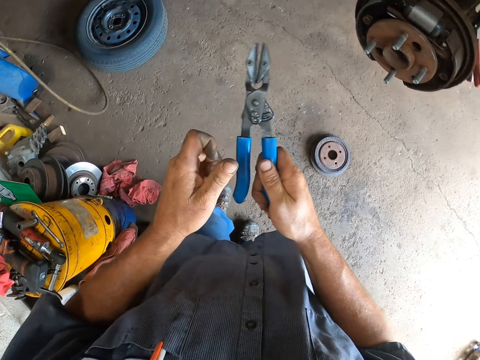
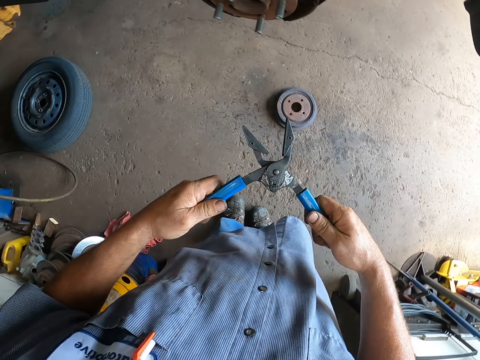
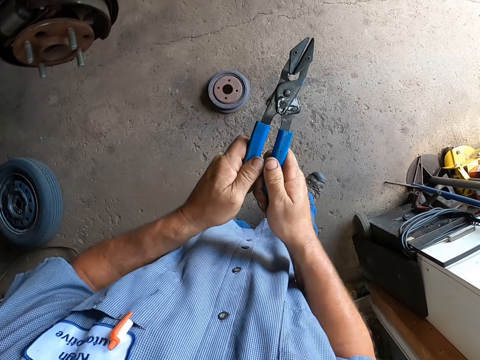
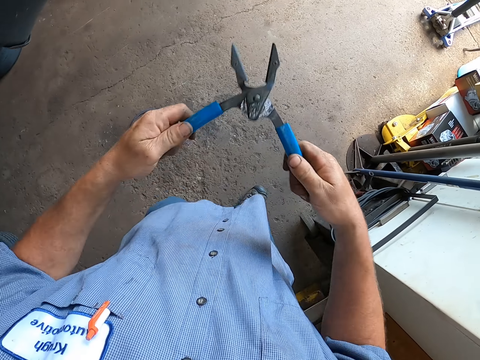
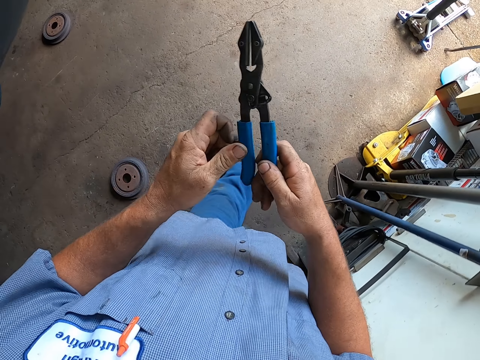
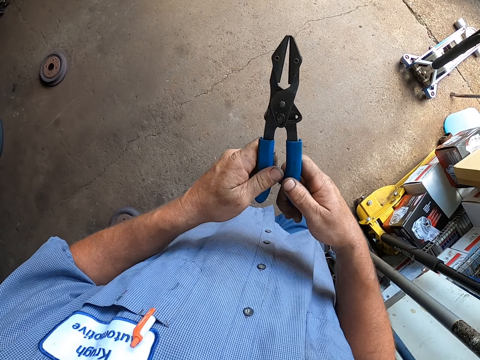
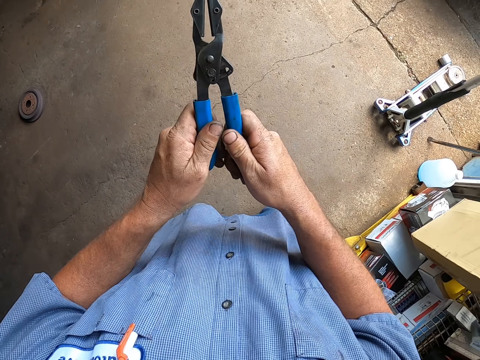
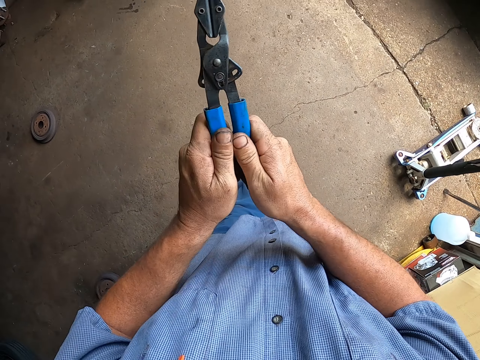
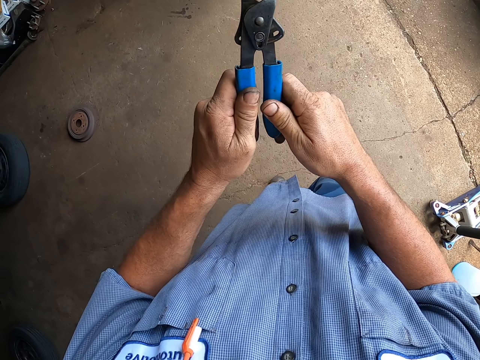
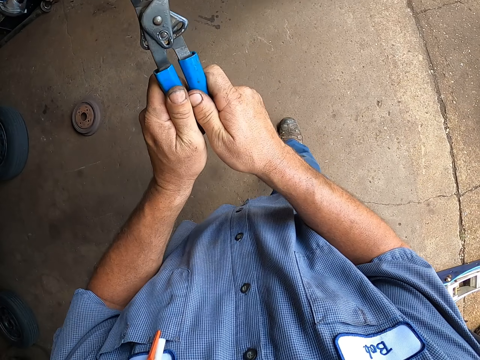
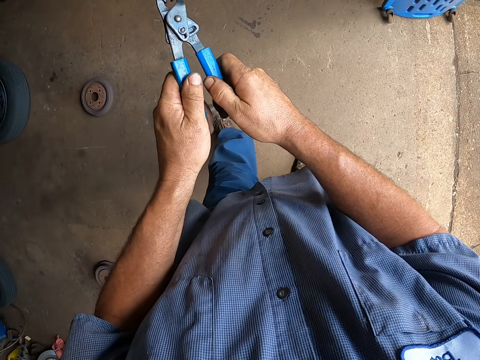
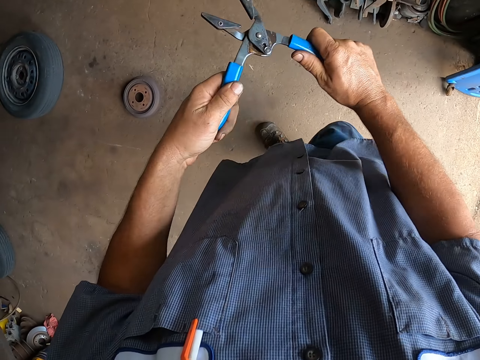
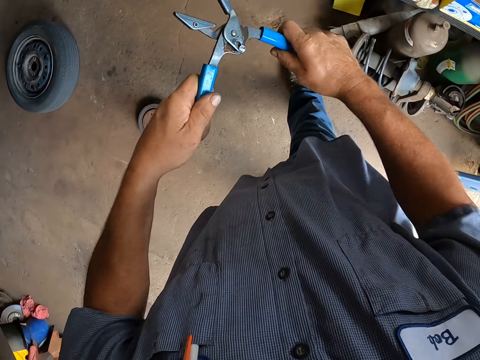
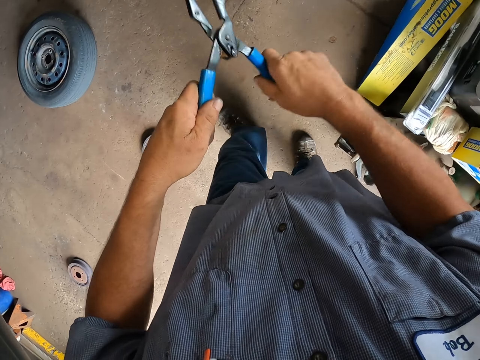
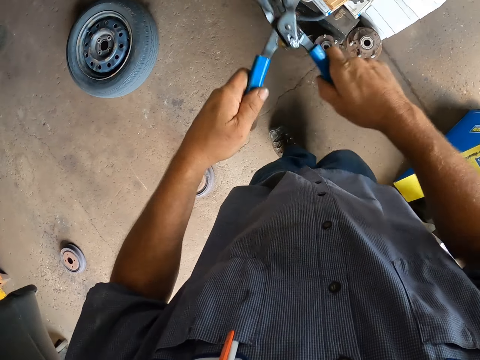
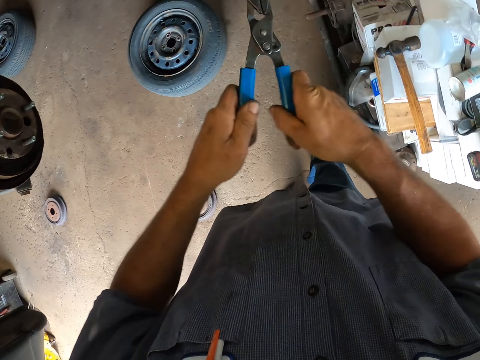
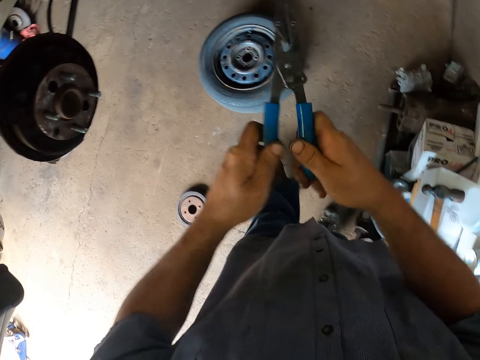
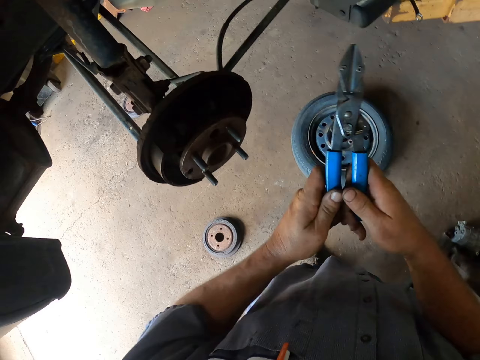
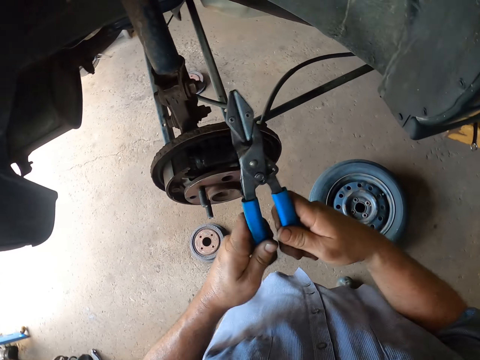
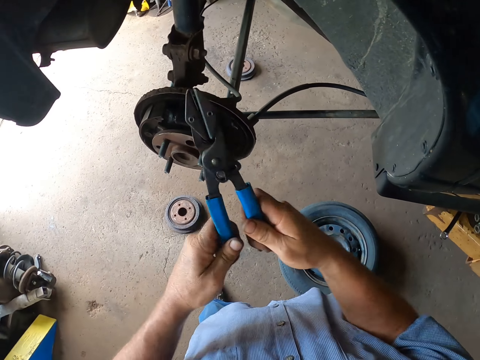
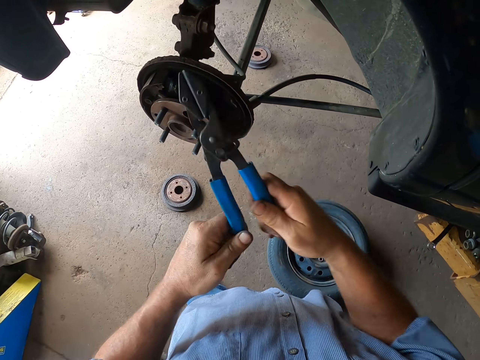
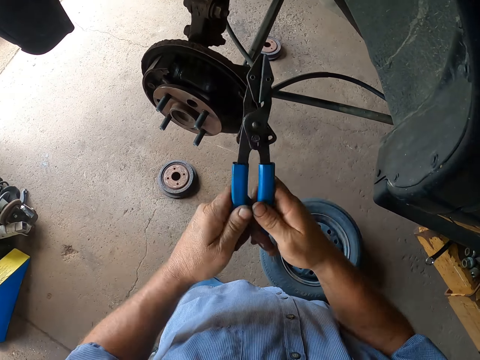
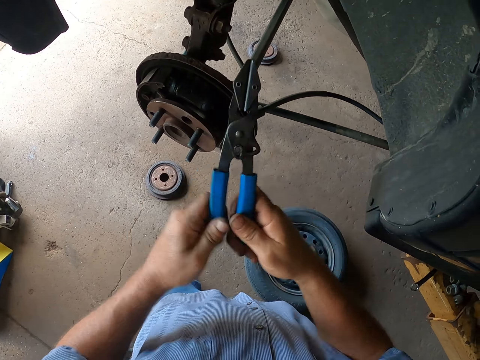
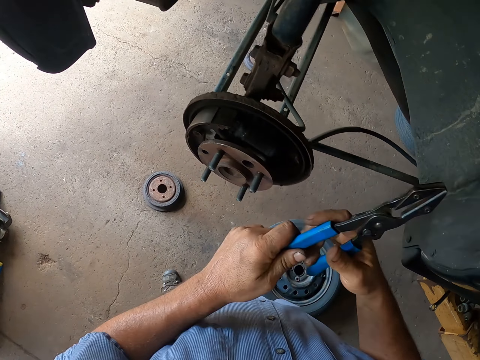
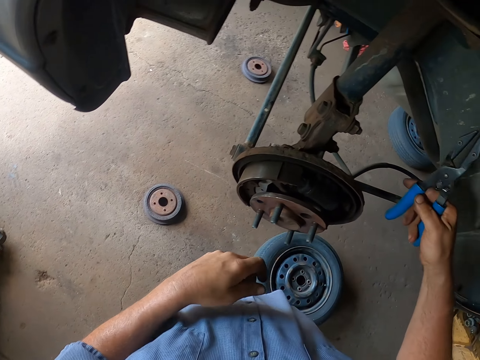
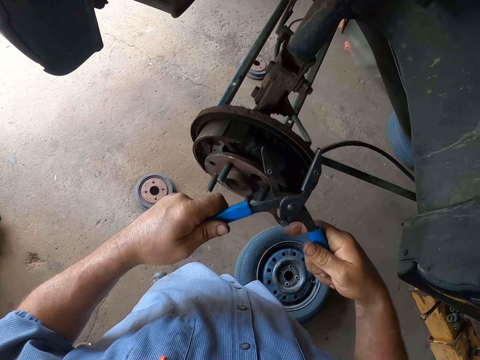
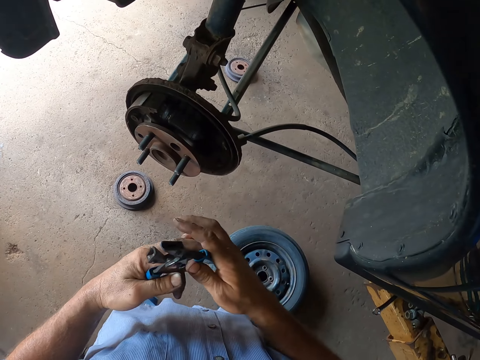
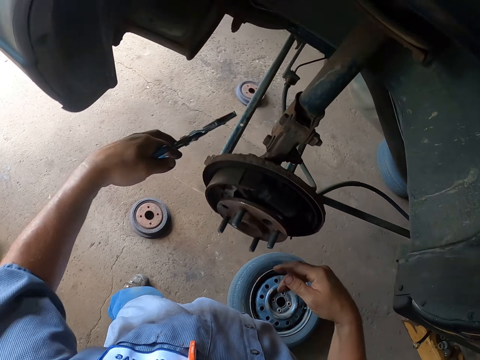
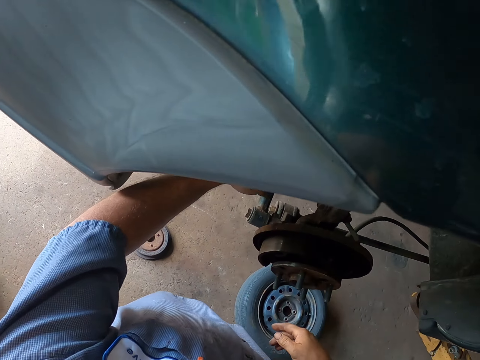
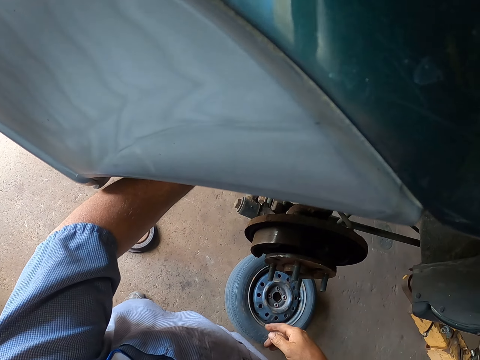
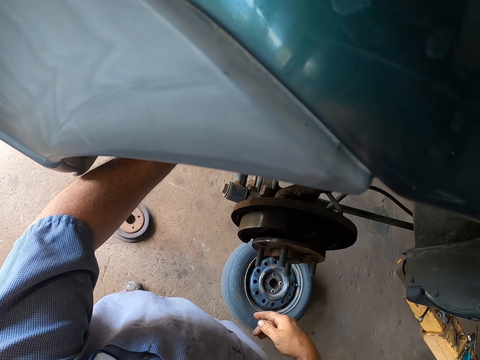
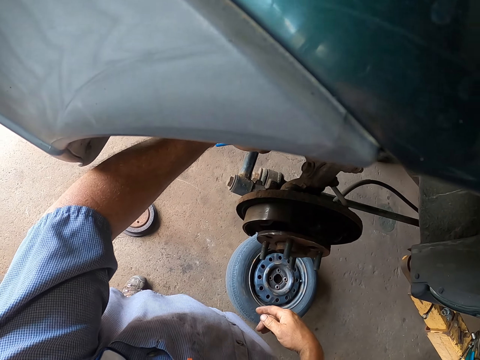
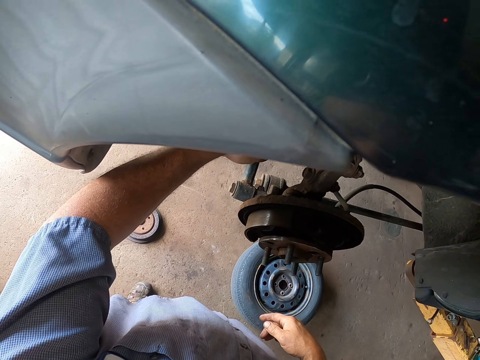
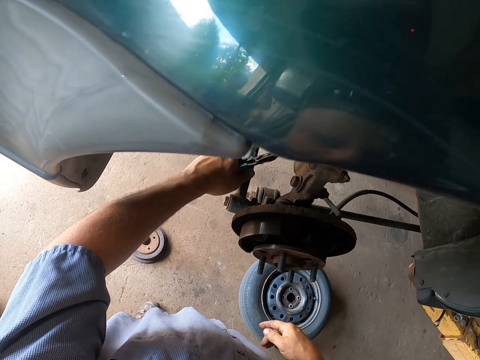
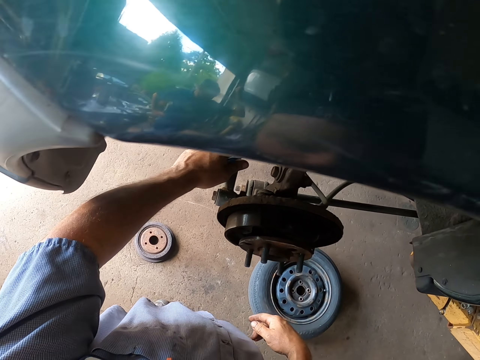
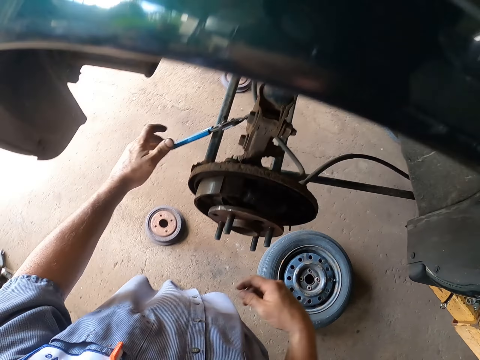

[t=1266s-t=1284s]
The camera wearer walks around the workshop. They repair the wheel hub.
